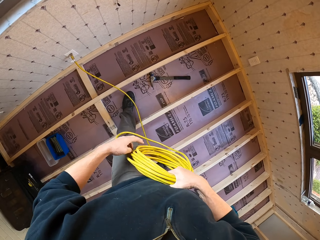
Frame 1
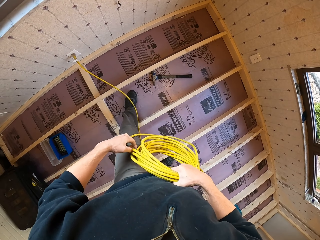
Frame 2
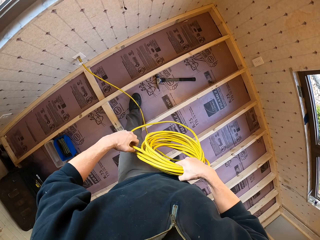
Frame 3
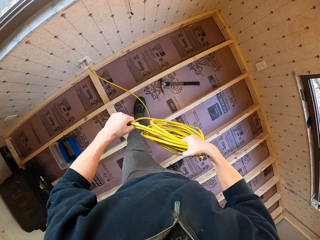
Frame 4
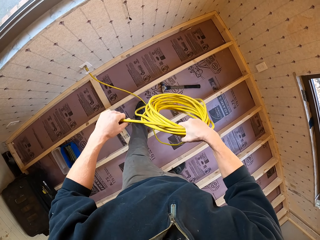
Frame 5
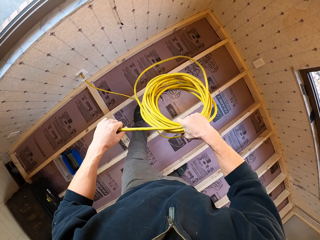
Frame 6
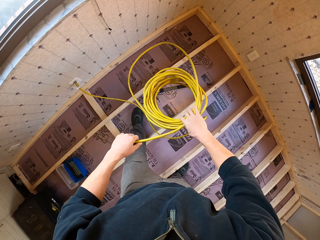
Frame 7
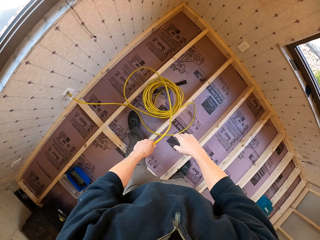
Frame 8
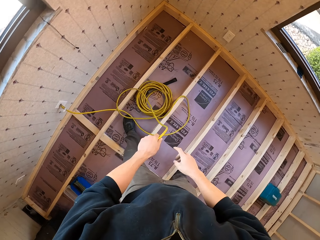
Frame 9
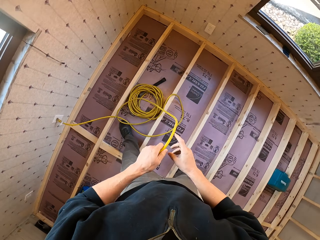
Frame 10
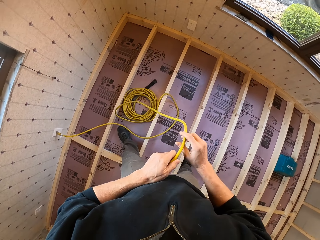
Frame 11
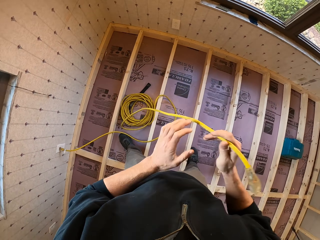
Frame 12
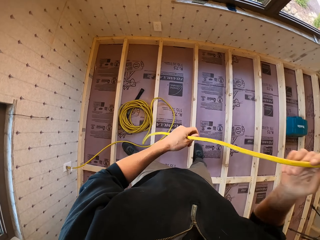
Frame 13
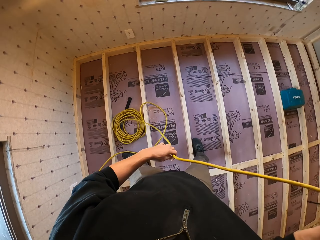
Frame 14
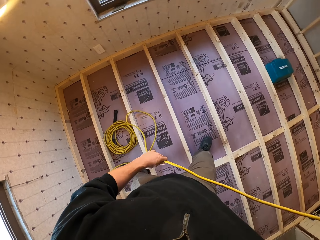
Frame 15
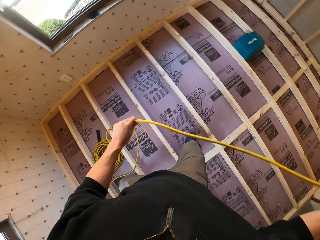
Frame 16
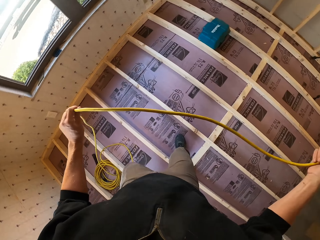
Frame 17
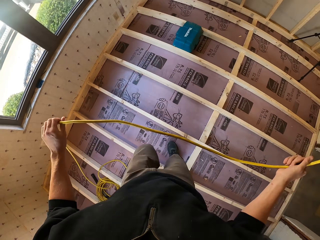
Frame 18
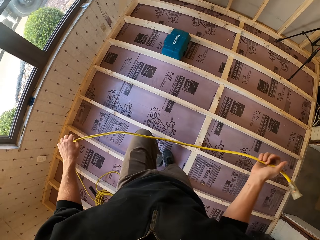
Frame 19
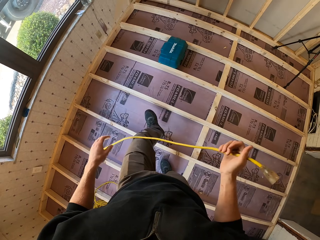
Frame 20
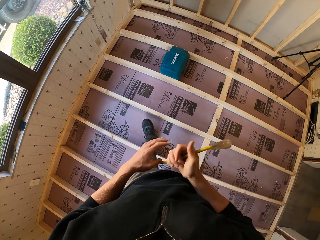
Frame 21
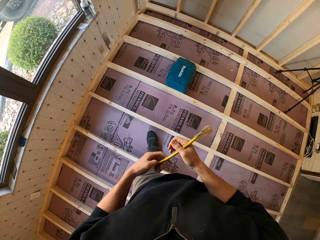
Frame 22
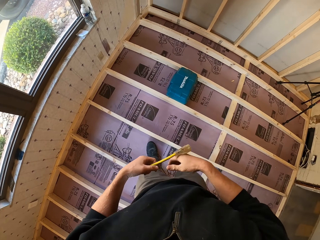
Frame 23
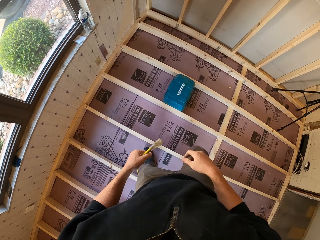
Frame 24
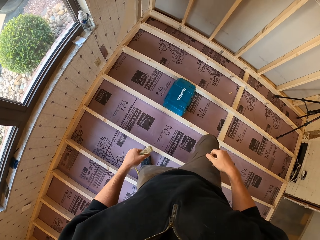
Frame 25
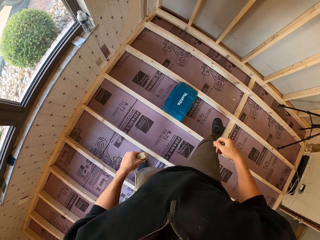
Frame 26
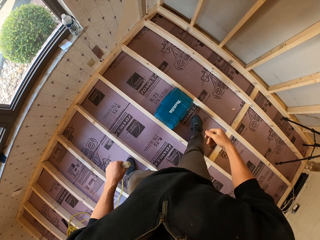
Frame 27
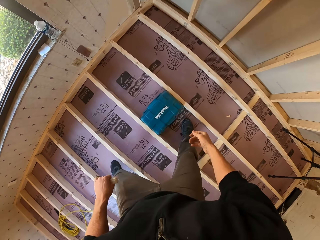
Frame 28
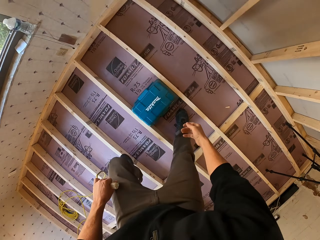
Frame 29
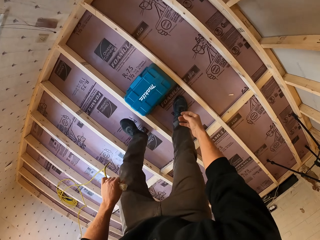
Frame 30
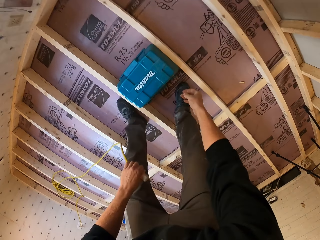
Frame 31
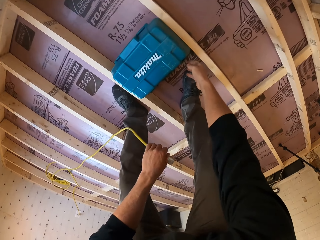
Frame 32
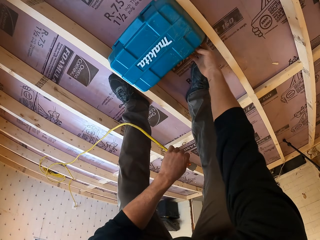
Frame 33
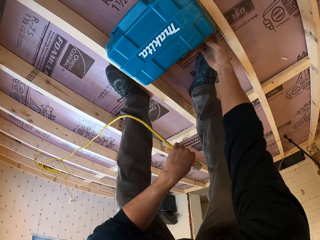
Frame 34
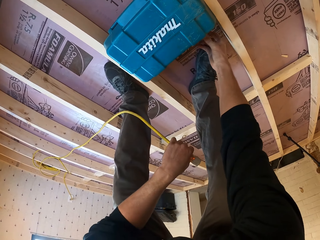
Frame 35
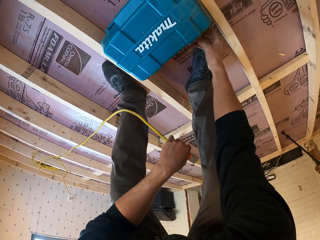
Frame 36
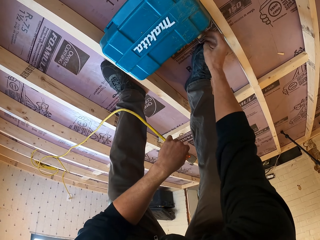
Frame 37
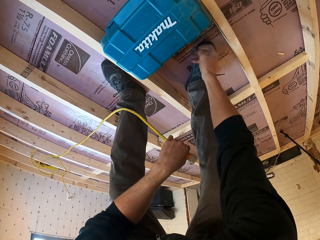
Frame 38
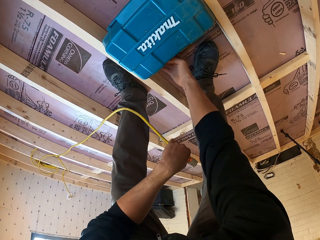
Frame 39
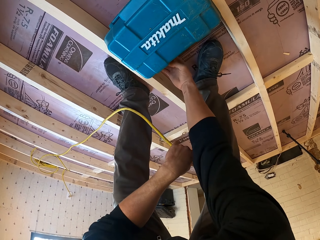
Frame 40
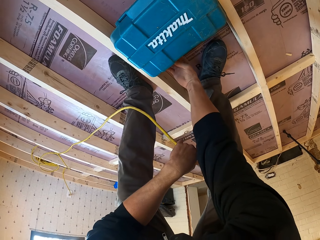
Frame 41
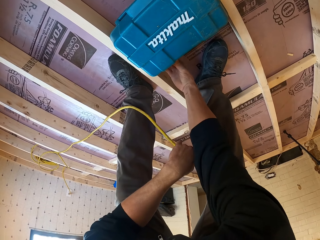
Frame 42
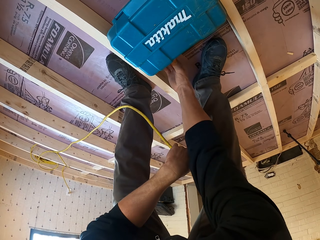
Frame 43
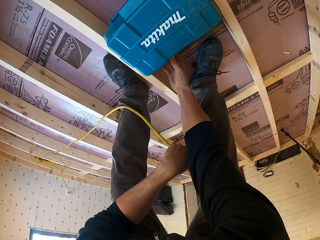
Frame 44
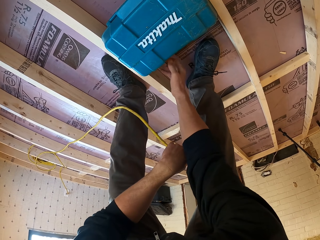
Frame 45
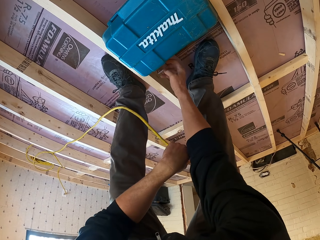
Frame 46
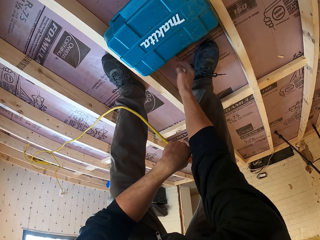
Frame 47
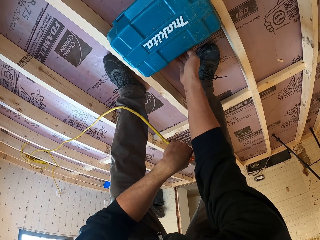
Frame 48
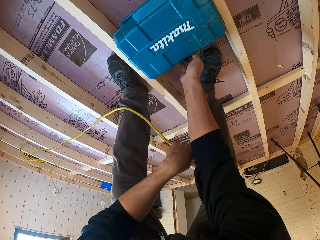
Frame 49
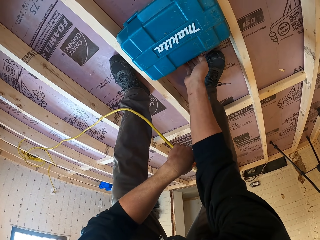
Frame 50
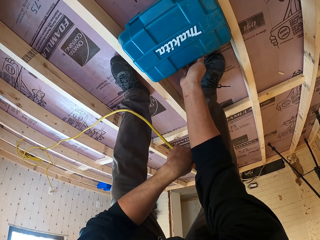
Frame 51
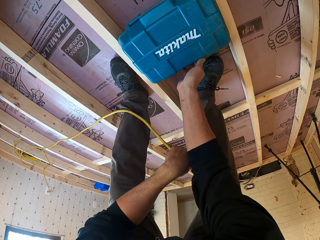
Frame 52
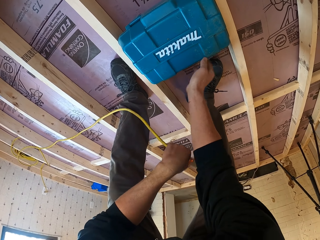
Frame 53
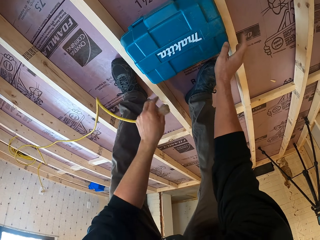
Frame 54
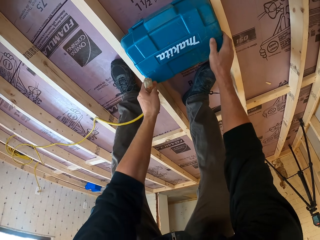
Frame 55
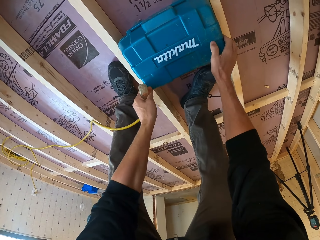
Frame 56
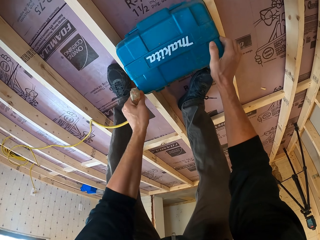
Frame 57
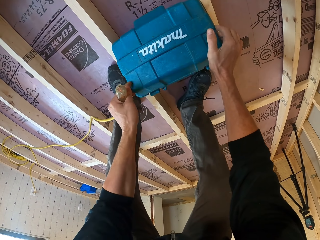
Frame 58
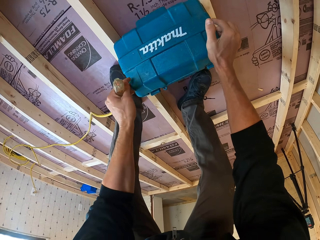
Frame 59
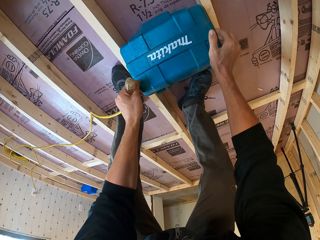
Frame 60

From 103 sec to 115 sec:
The camera wearer unfolds the power cable, drops the power cable down, and pulls the cable. They open the tool case.

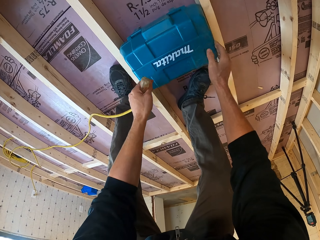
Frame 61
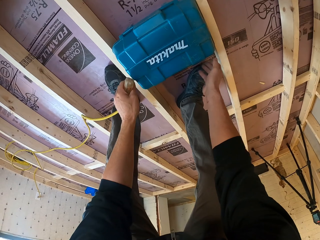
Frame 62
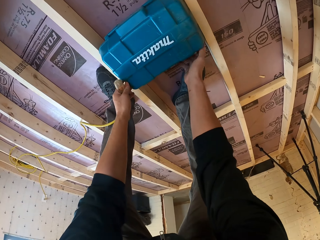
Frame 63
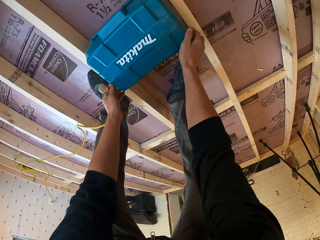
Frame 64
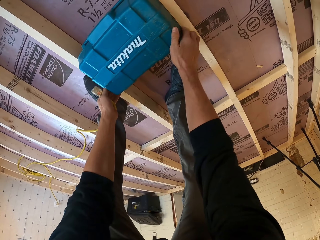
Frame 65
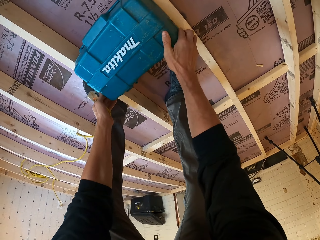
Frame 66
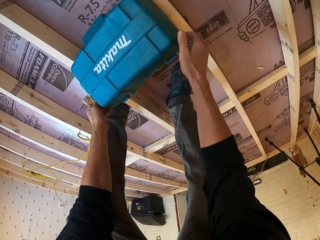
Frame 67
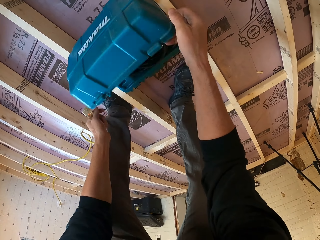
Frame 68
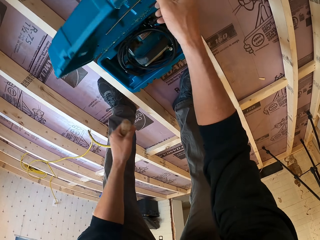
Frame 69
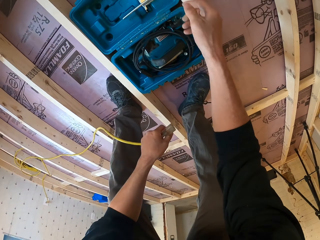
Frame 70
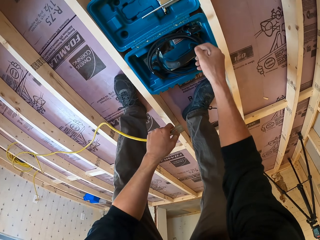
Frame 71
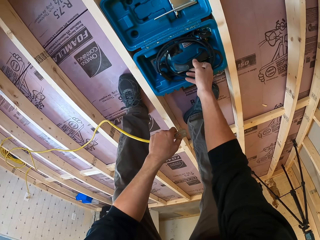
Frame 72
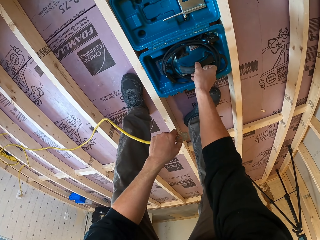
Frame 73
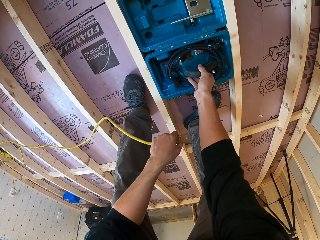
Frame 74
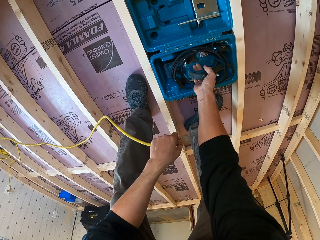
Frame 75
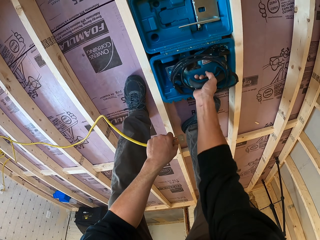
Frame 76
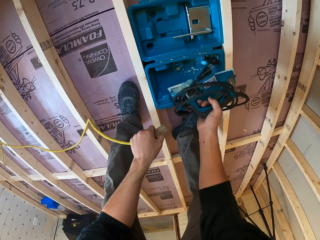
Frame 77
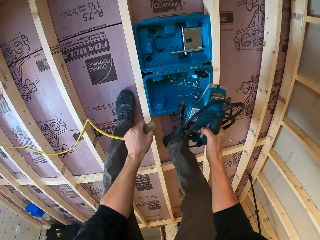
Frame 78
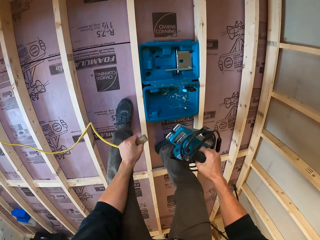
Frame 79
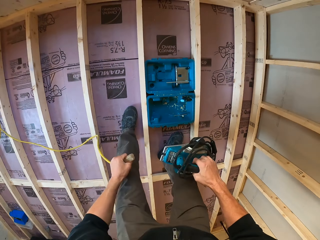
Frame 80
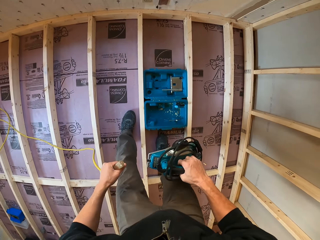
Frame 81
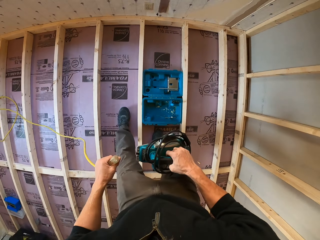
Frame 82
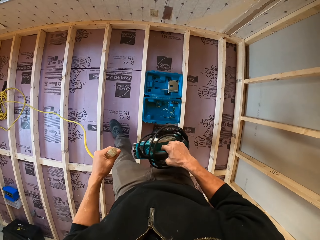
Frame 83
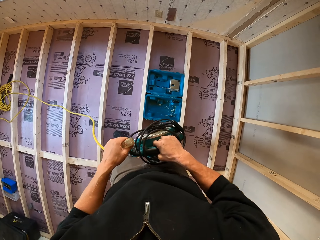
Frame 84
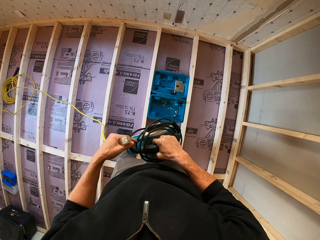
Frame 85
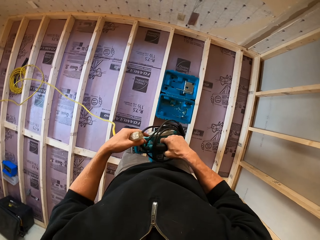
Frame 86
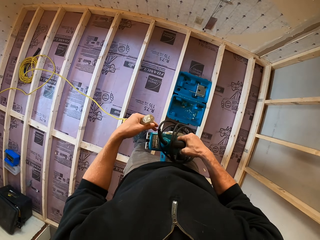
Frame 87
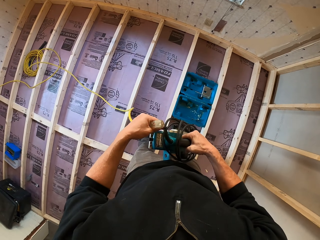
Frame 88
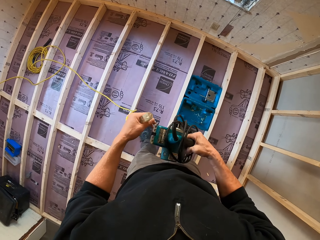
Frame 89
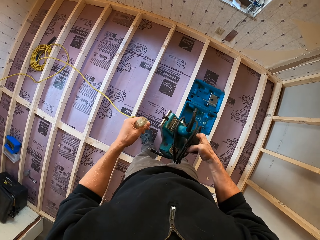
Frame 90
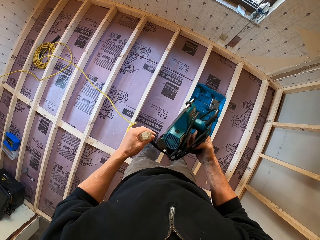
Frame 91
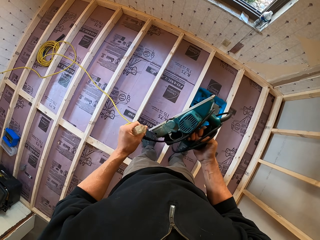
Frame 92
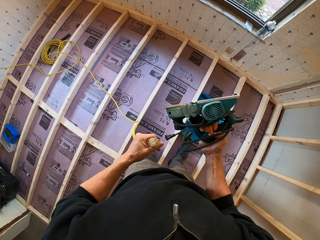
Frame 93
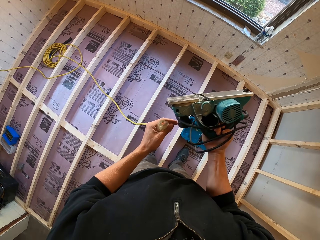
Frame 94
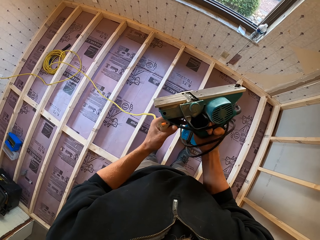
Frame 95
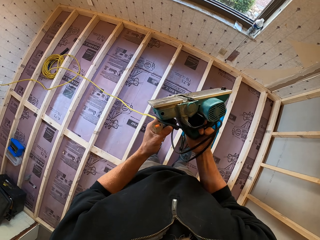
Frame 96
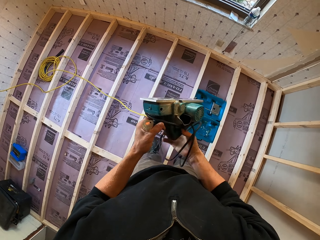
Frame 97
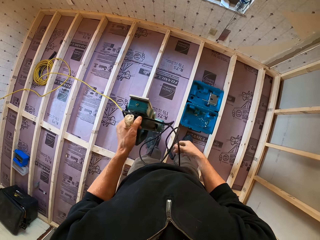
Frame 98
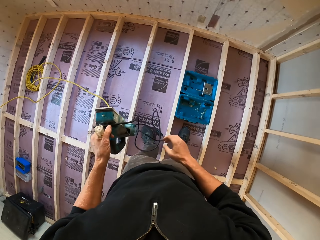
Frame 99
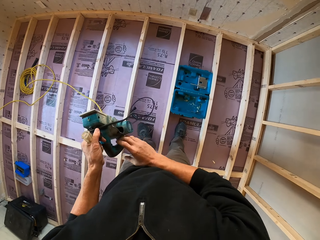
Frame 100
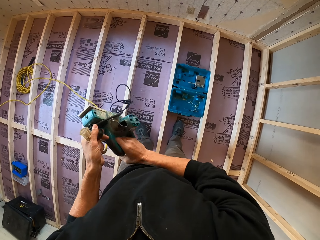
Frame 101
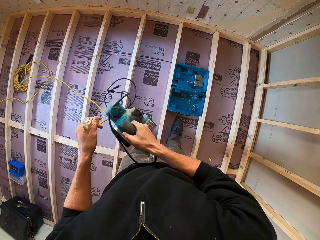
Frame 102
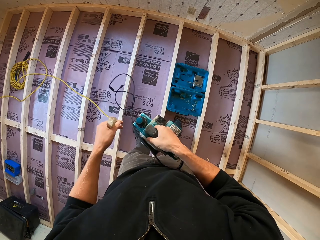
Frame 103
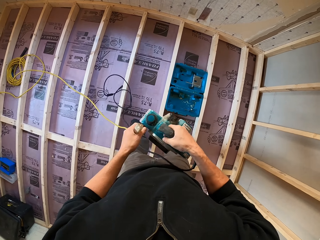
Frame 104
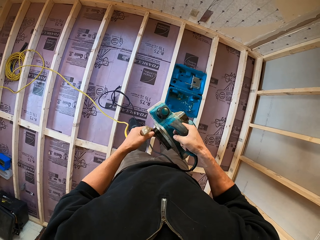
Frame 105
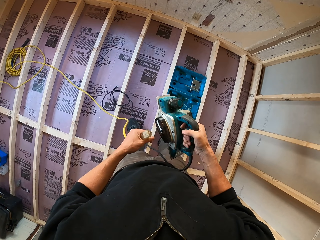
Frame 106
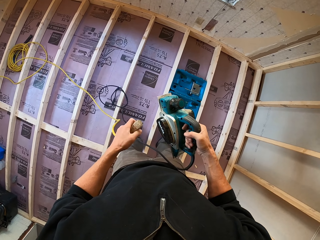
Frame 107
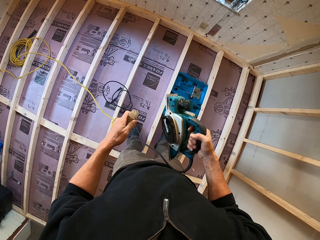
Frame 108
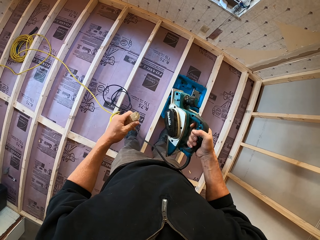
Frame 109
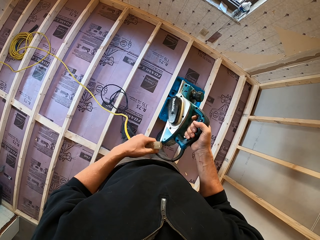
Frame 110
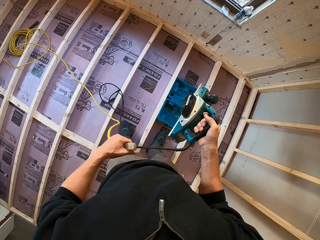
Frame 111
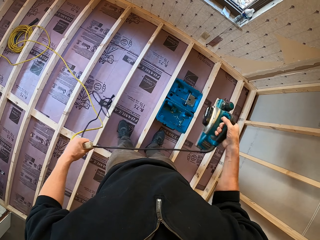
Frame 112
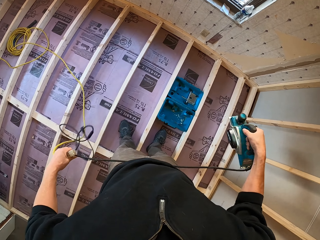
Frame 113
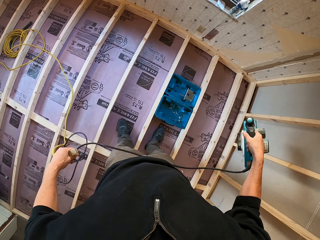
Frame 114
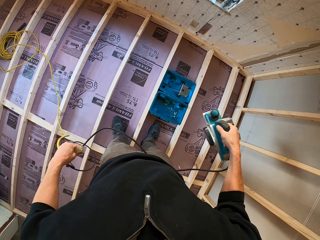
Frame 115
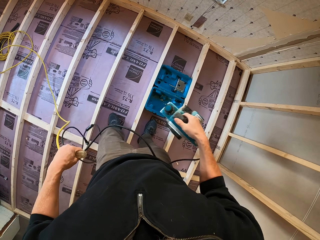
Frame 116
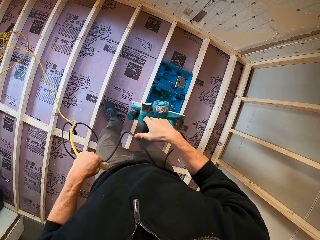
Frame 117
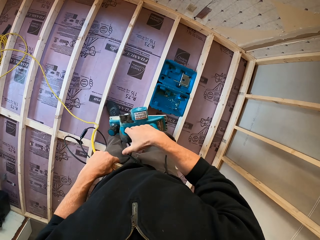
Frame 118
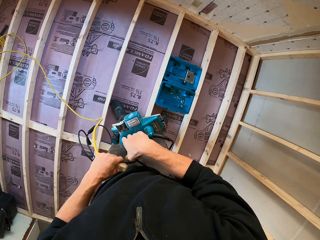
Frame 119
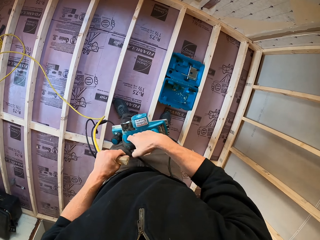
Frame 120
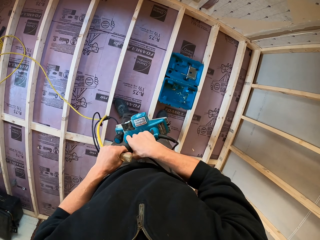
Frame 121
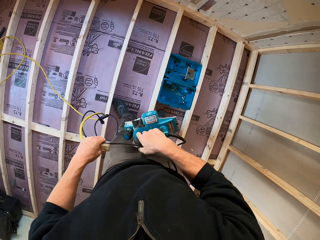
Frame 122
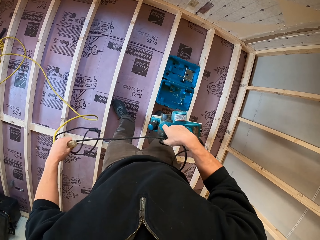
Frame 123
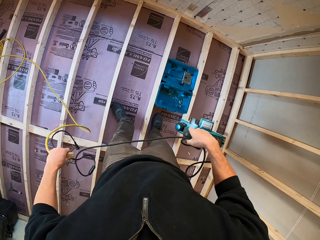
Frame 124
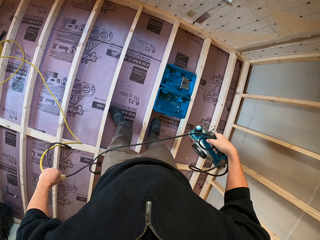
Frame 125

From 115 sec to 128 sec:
The camera wearer removes a wood cutter or electric planer from the tool box. They unroll the cable on the electric planer, flip the wood cutter, and straighten the wood cutter cable.
